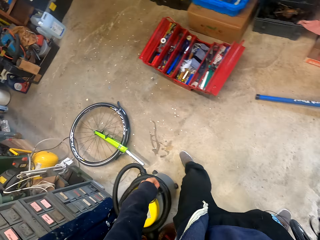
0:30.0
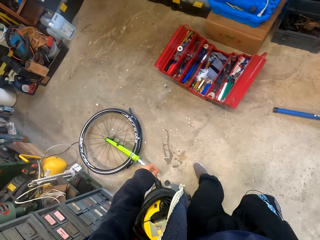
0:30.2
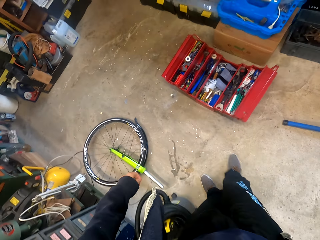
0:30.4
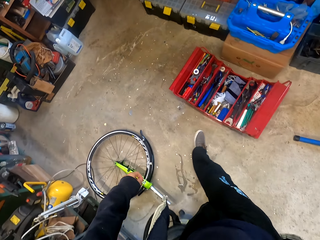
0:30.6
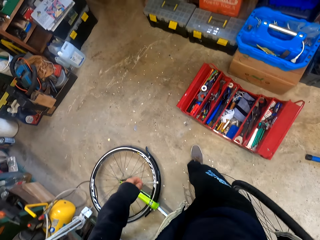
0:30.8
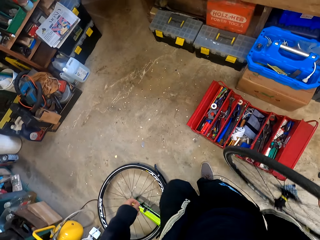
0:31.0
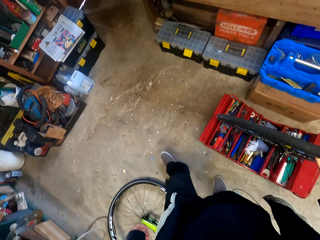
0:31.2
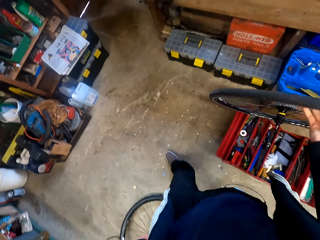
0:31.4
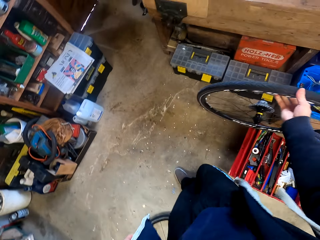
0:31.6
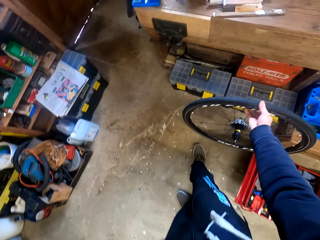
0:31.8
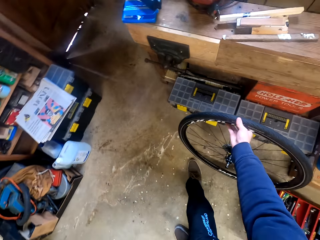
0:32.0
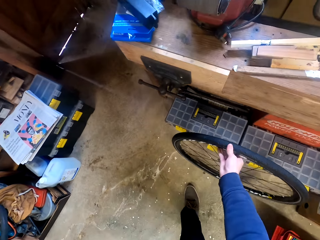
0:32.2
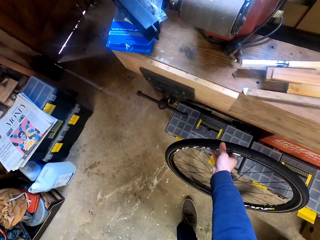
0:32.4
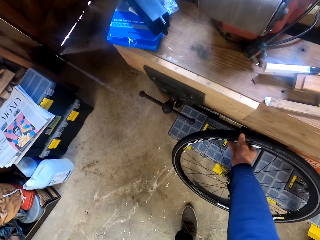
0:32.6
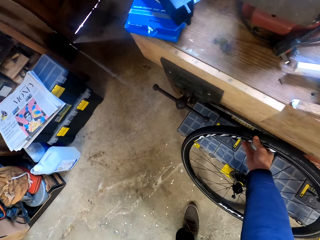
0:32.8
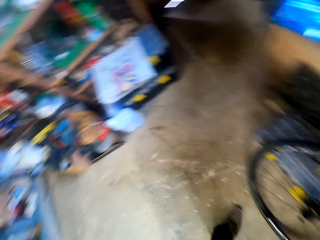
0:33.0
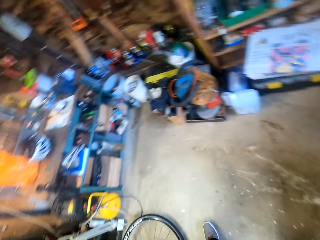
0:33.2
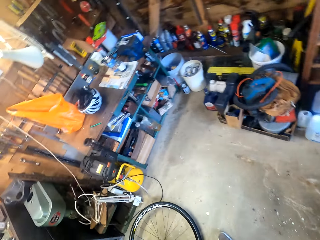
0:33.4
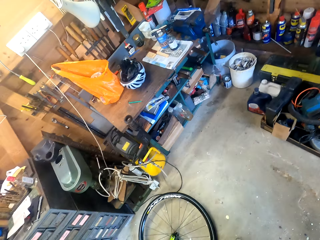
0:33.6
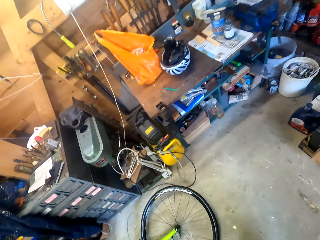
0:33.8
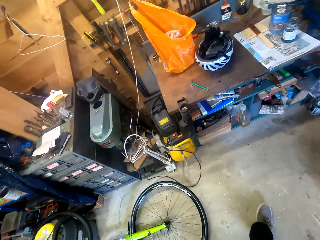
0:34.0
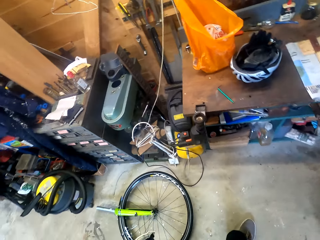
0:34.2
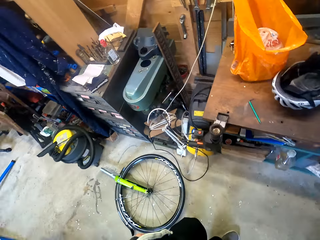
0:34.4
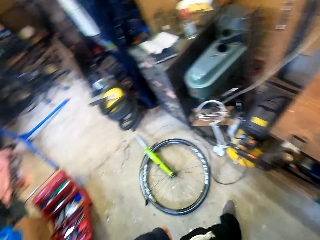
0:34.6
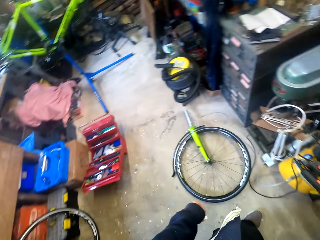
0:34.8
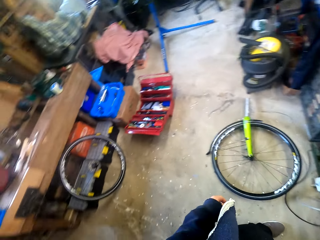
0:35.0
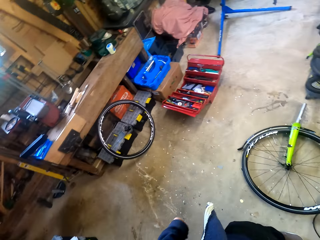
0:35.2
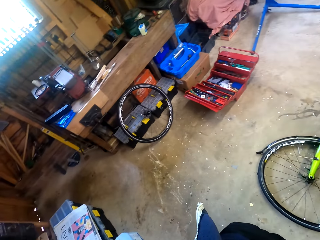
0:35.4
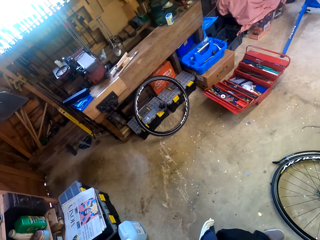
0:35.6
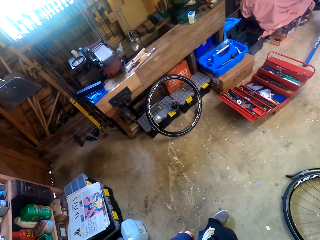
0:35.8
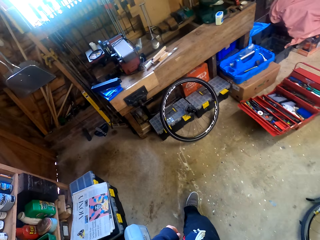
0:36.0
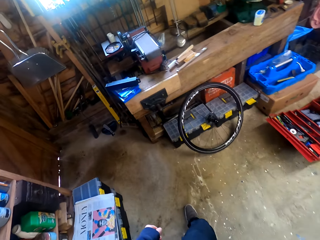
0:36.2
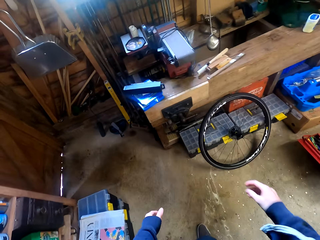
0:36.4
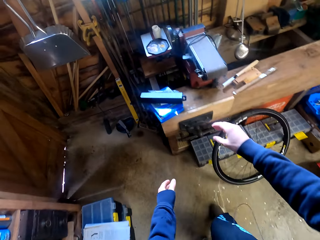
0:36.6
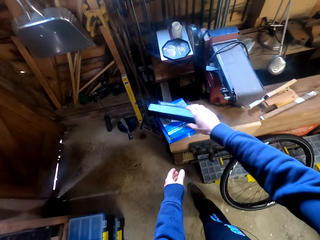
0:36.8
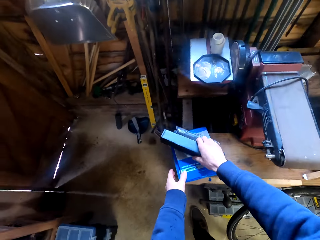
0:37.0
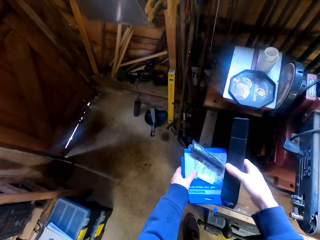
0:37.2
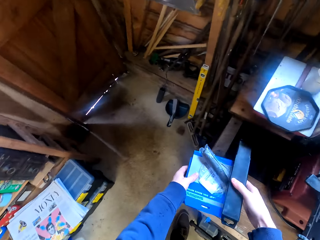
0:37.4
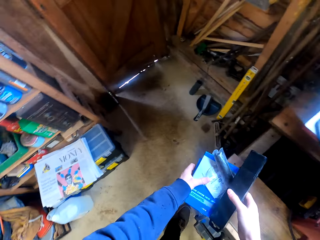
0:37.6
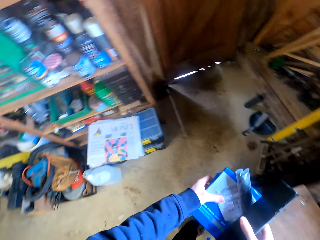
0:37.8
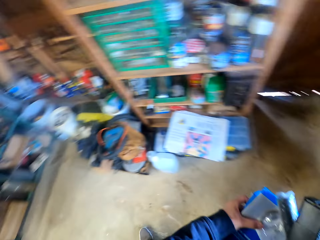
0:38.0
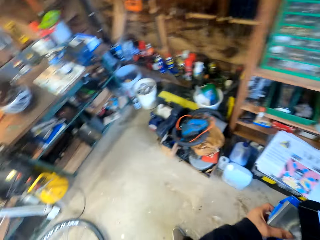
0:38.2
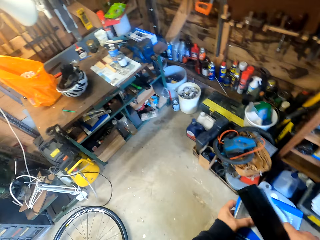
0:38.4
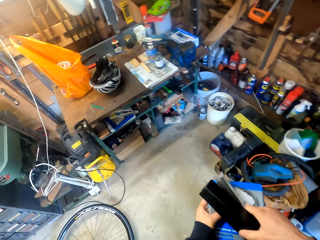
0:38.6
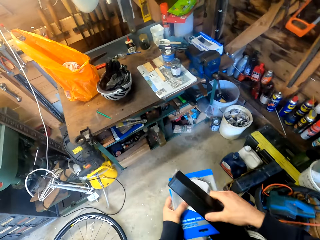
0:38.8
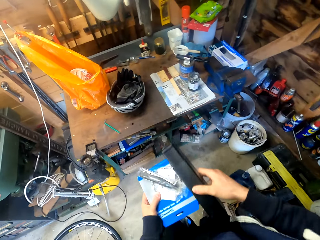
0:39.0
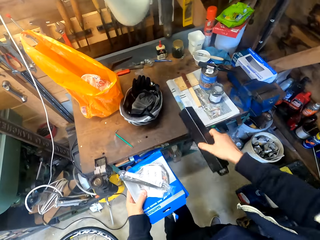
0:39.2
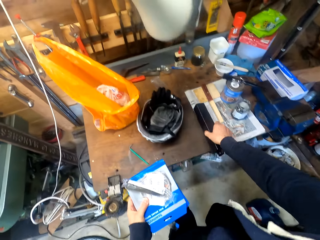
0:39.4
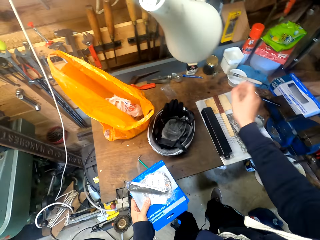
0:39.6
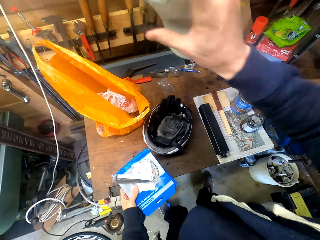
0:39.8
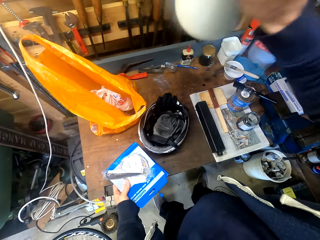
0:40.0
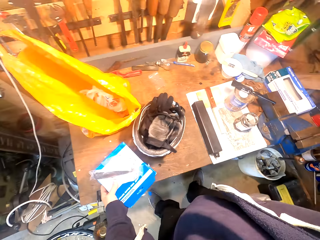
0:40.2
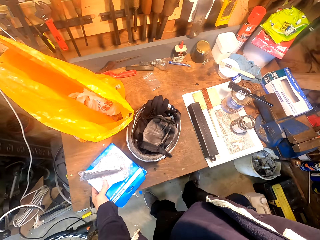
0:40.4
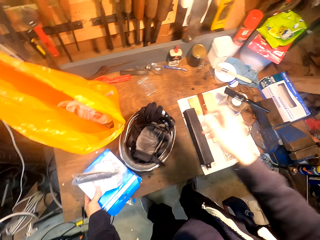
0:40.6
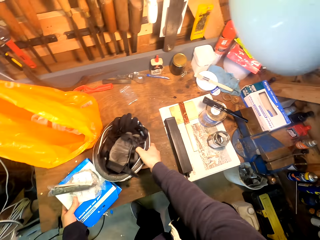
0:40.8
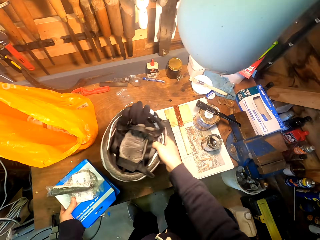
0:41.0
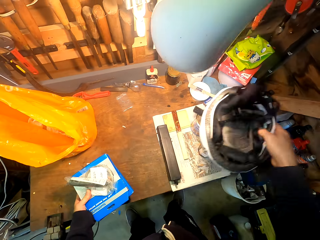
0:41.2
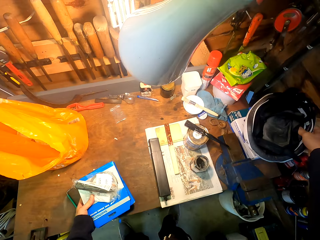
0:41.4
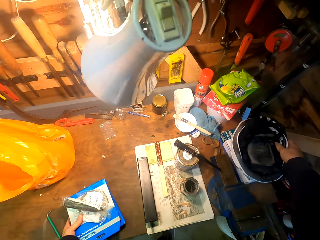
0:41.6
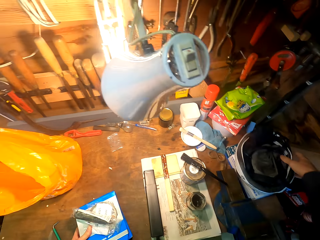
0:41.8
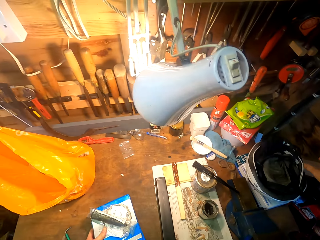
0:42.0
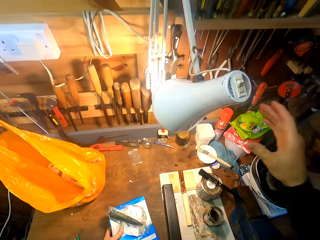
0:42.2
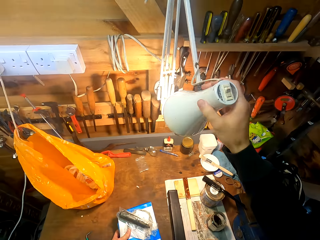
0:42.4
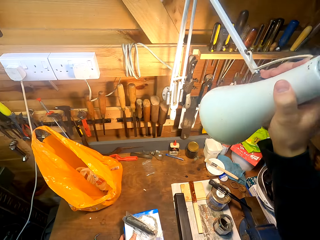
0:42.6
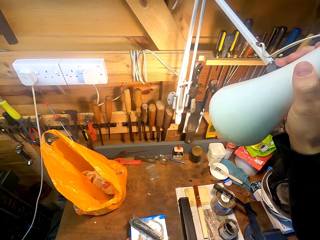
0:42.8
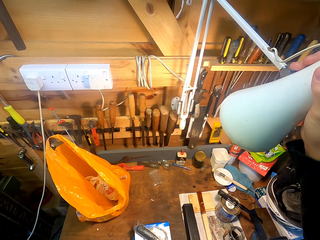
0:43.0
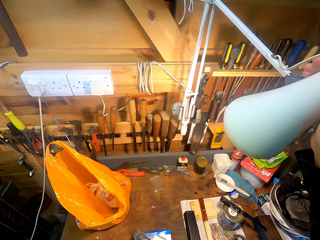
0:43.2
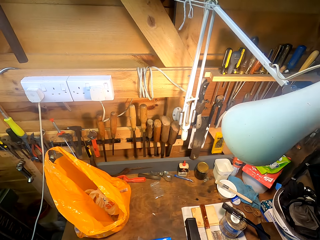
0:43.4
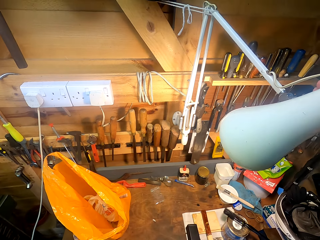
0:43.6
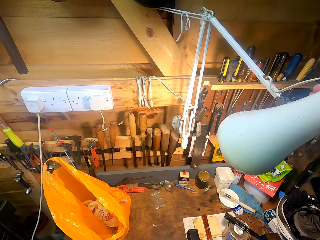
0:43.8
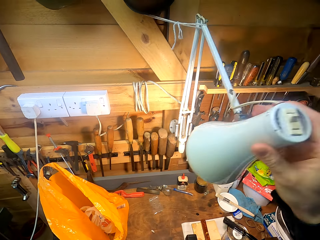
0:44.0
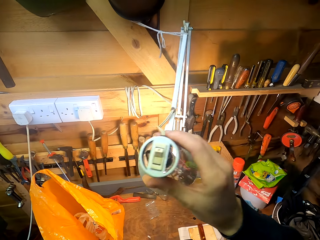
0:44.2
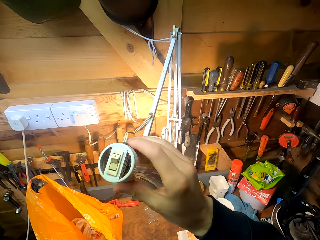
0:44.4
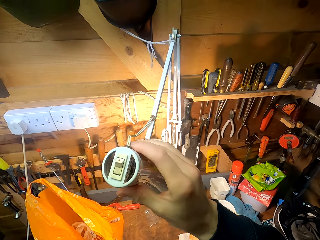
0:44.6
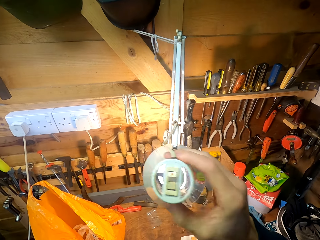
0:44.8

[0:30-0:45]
The camera wearer walks around a garage. He puts down the wheel on the floor. He walks around the garage. He picks up items or boxes from the table. He walks around the garage. He places down the box. He moves a helmet on the table. He picks up a bicycle hat. He places down the bicycle tire. He holds a lamp. He adjusts the lamp with his hand.

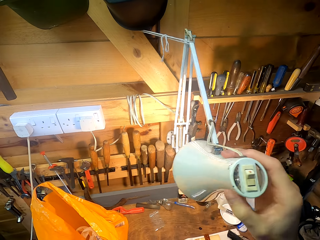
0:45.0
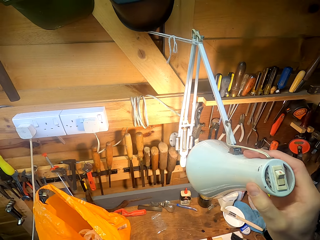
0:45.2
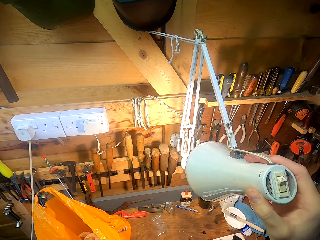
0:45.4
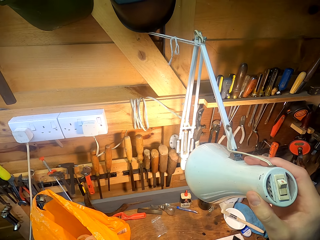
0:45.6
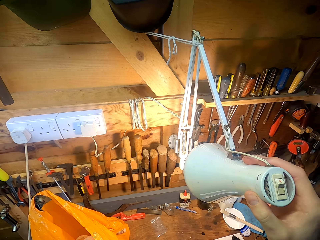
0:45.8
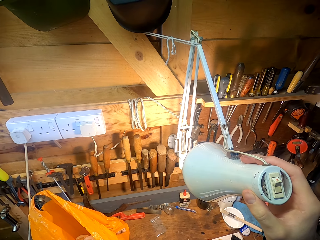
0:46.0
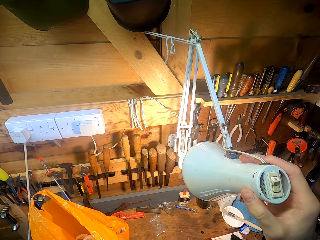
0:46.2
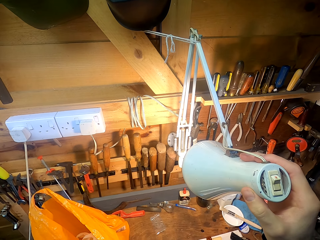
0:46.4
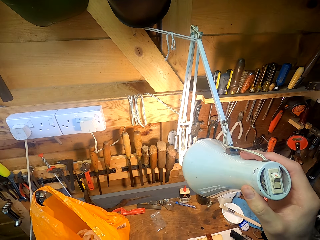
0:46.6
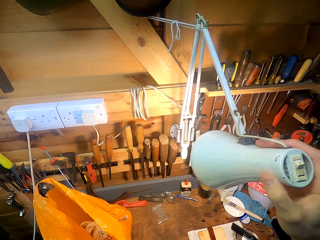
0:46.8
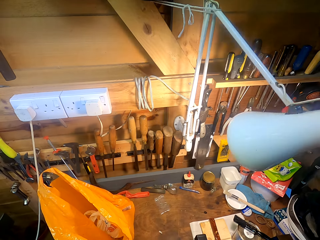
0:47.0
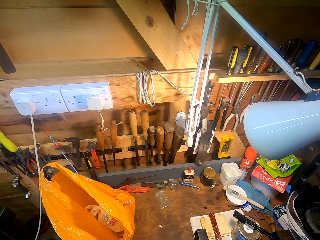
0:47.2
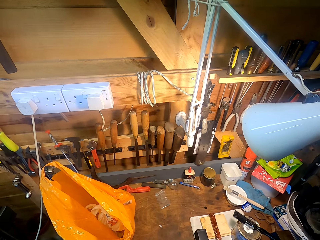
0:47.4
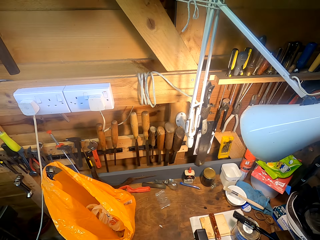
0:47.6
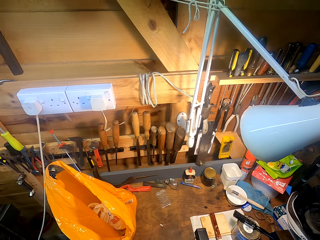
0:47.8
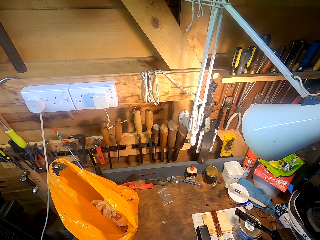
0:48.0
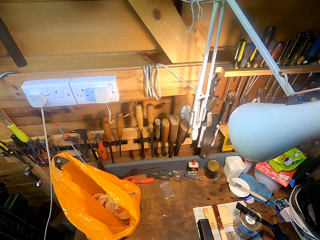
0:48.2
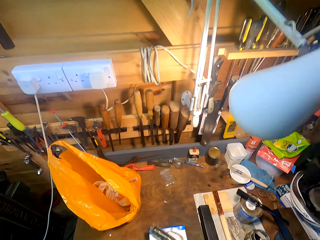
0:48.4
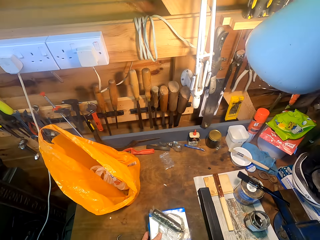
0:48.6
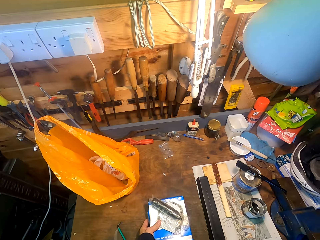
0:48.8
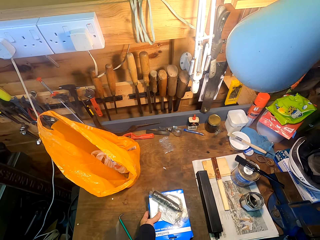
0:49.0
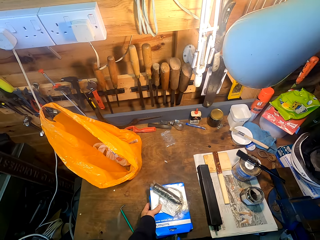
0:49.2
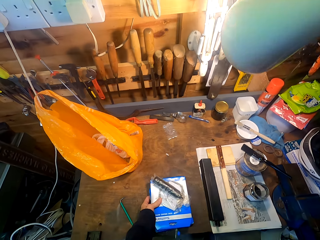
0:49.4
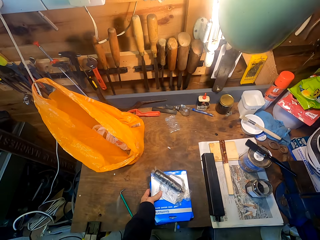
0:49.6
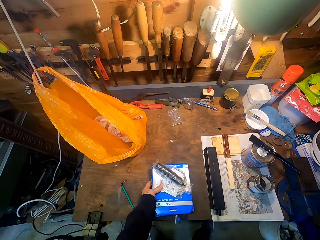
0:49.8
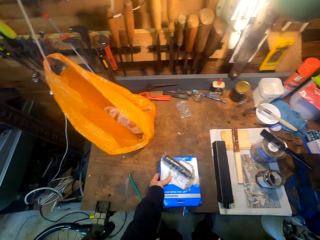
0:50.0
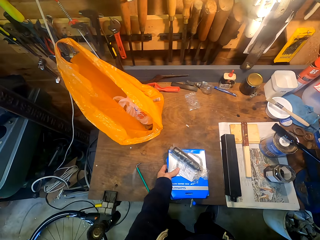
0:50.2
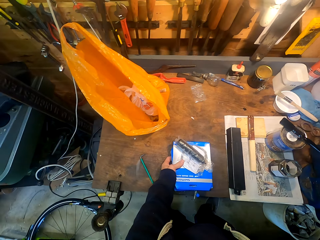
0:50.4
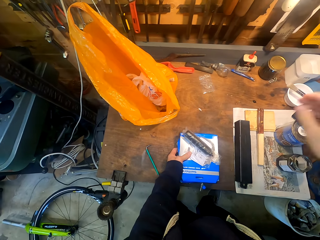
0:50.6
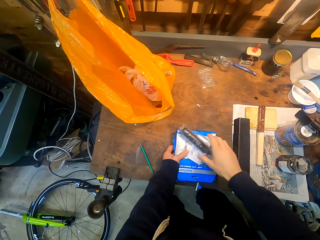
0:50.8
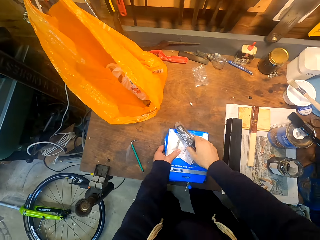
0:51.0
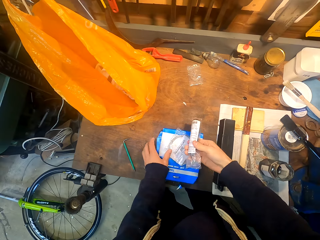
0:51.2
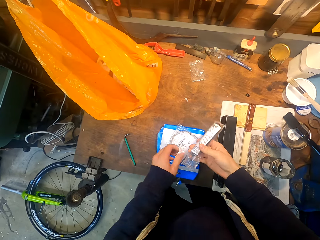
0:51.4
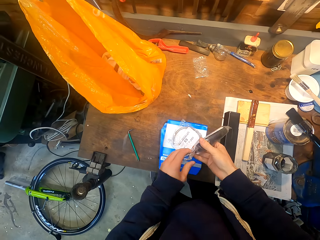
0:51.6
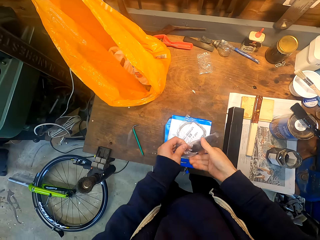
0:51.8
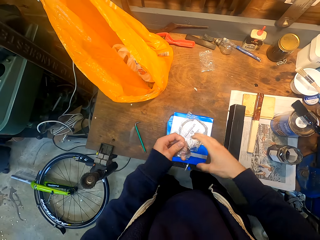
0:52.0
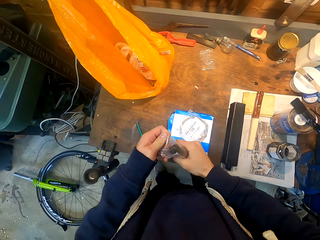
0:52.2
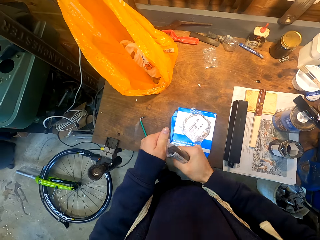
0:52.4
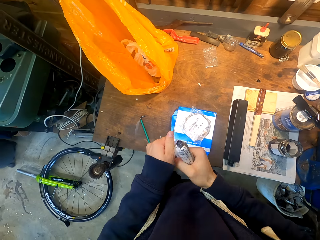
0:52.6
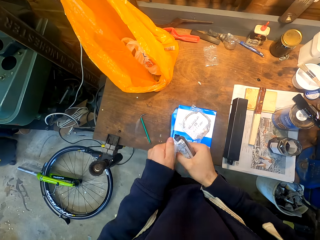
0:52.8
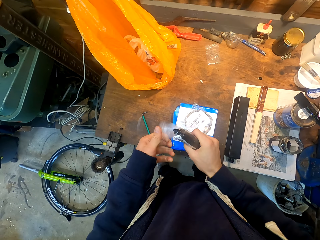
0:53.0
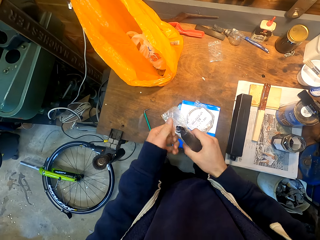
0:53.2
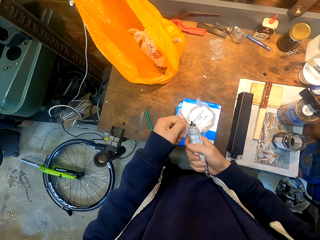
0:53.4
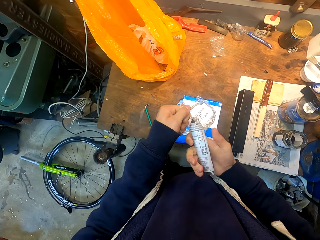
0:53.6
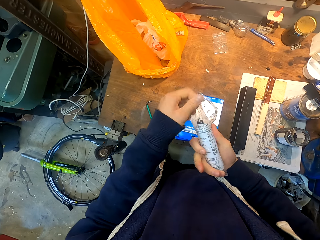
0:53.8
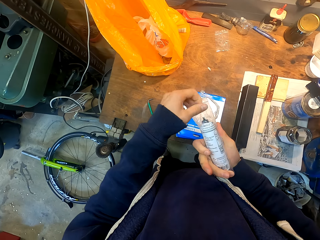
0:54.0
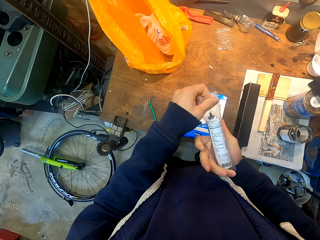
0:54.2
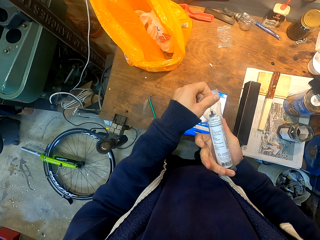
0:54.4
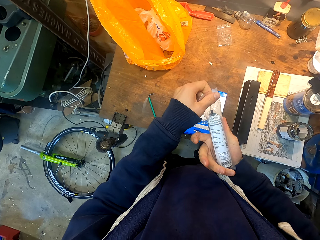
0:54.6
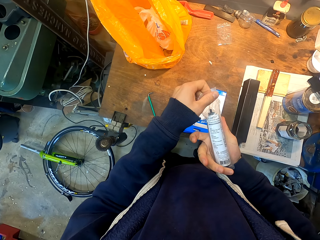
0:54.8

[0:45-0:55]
The camera wearer looks around a garage. They unwrap a piece of paper. They open up a package.
